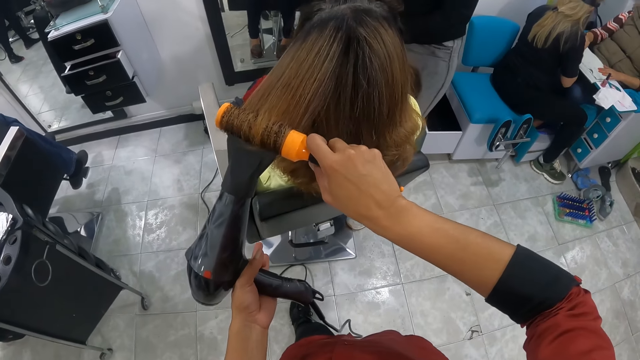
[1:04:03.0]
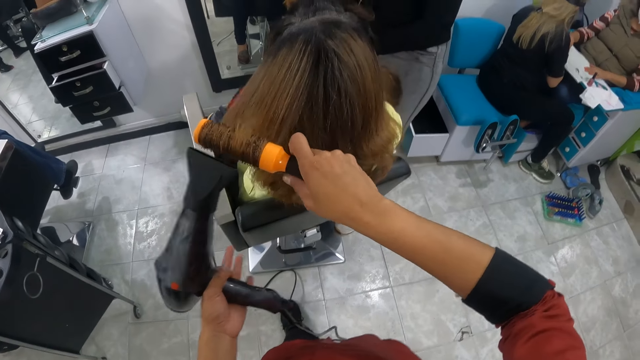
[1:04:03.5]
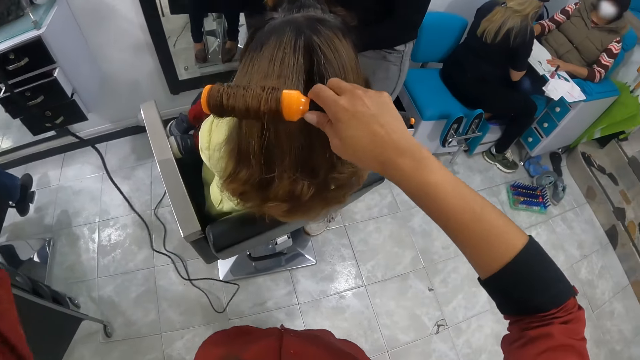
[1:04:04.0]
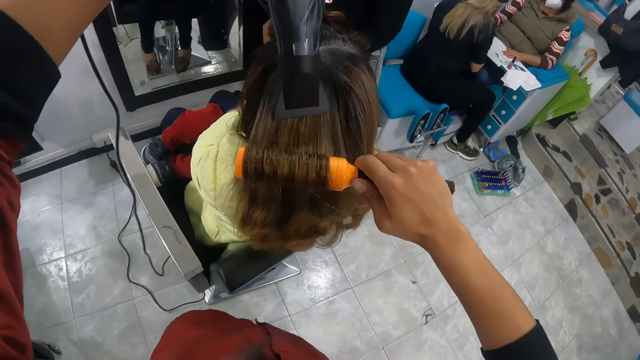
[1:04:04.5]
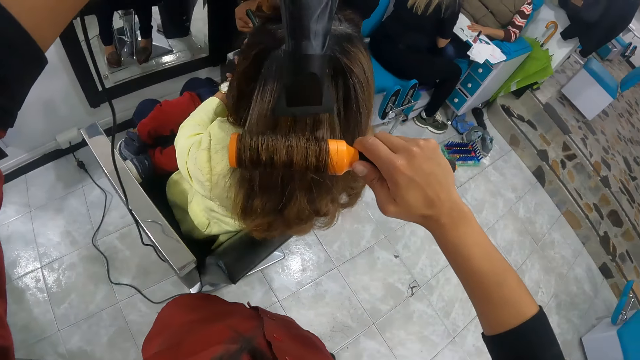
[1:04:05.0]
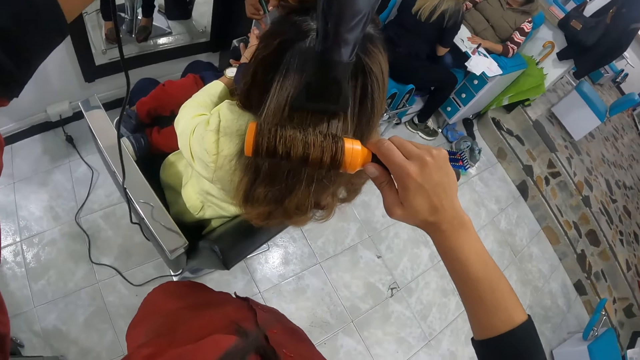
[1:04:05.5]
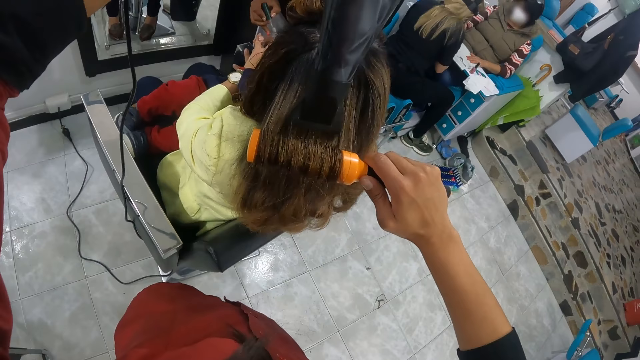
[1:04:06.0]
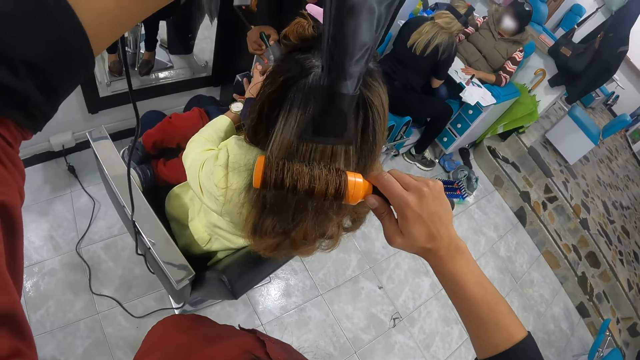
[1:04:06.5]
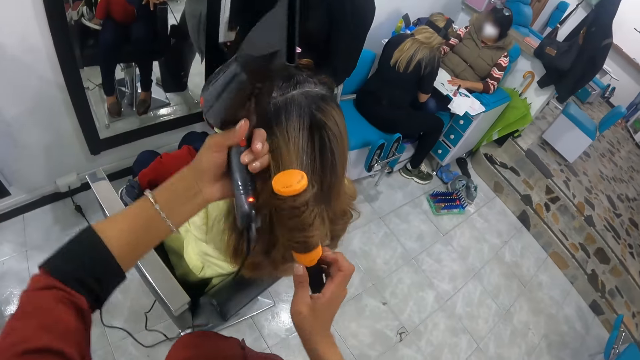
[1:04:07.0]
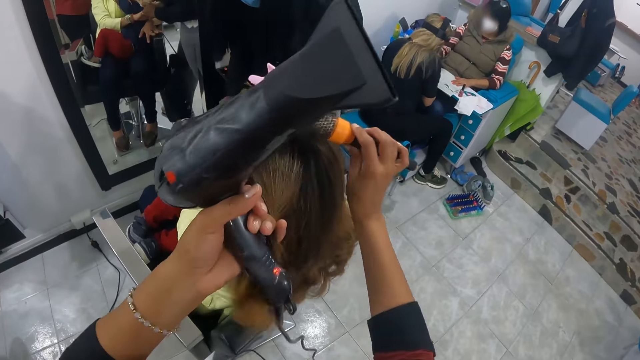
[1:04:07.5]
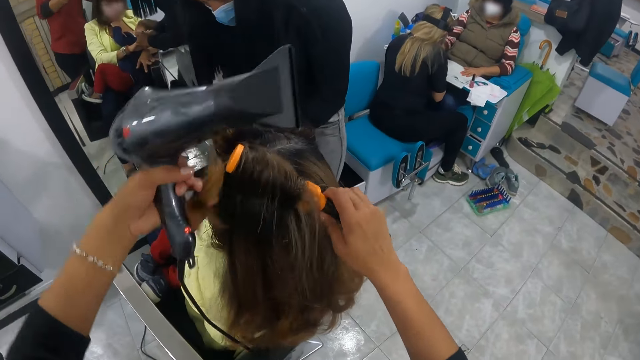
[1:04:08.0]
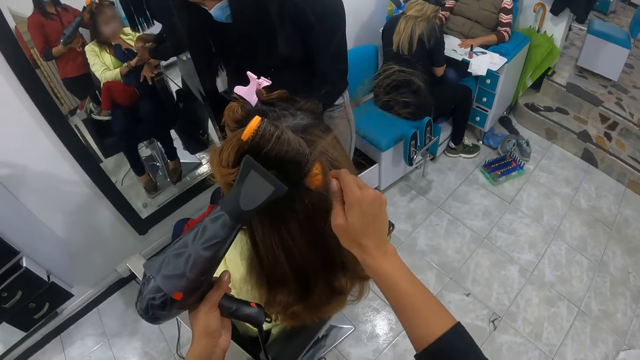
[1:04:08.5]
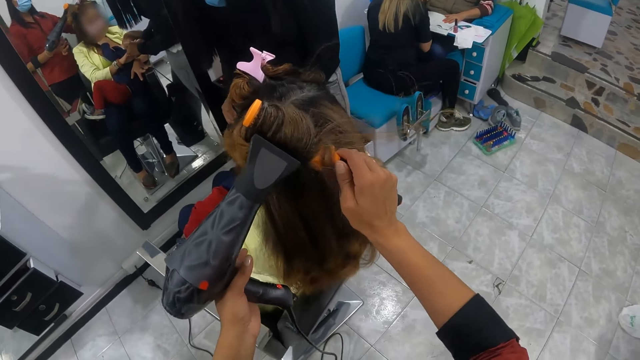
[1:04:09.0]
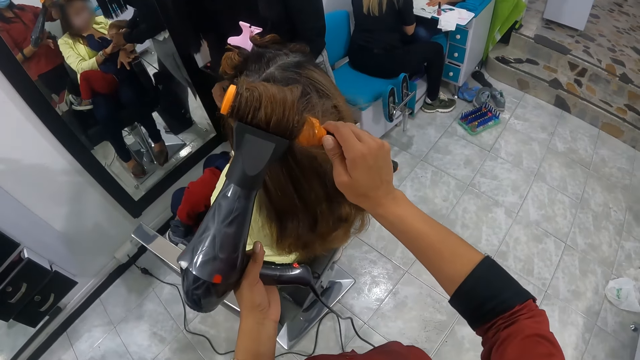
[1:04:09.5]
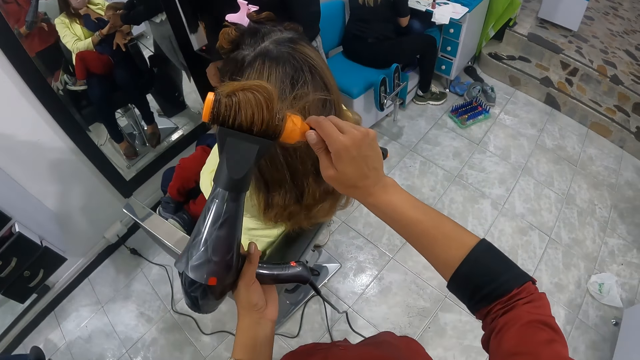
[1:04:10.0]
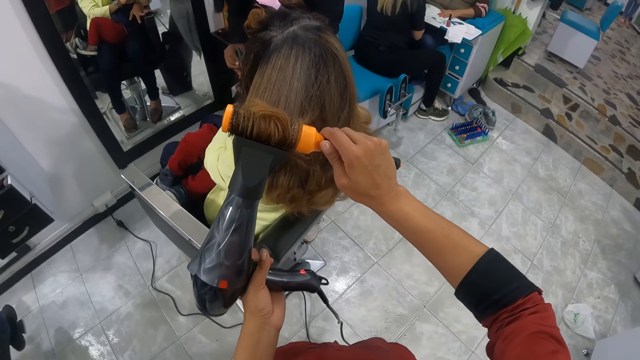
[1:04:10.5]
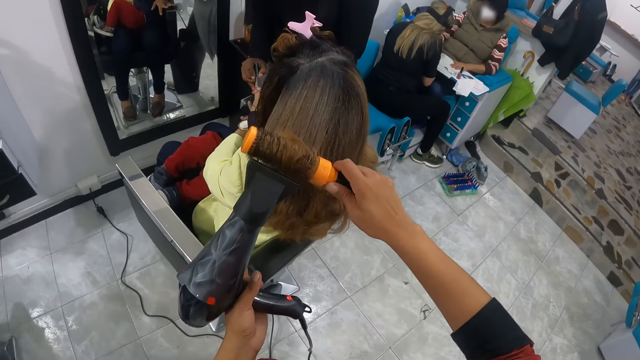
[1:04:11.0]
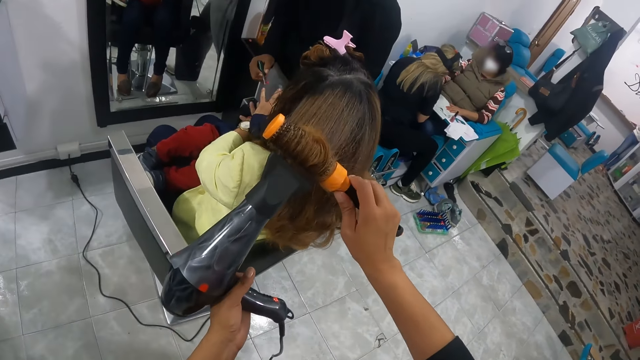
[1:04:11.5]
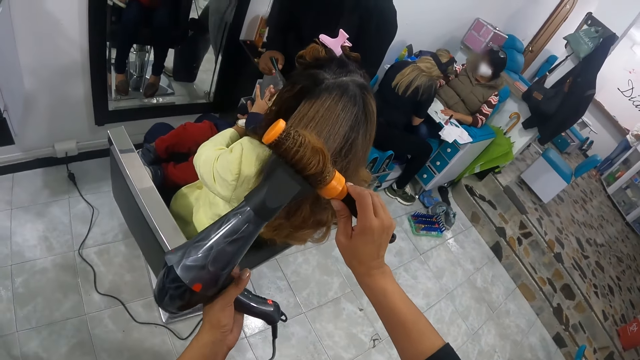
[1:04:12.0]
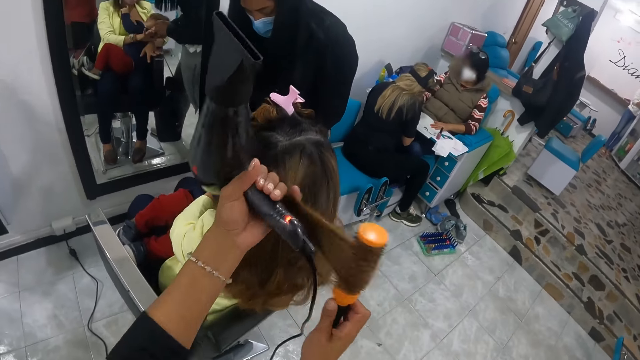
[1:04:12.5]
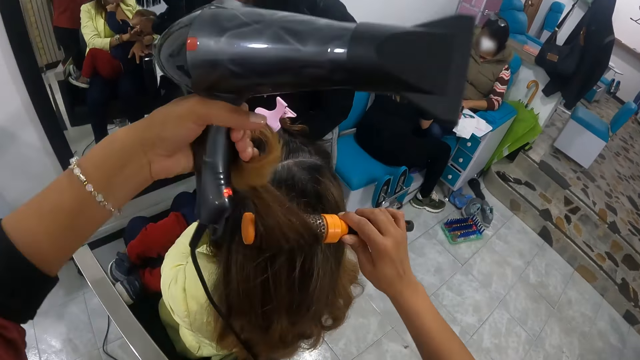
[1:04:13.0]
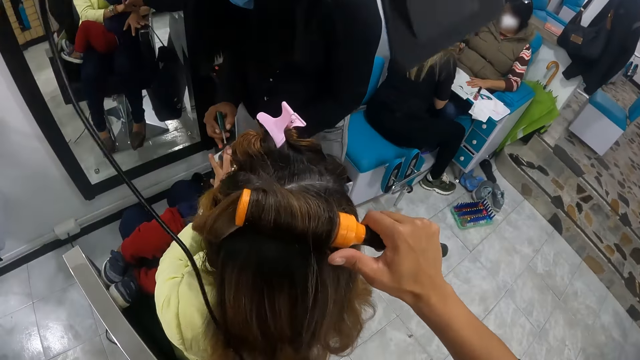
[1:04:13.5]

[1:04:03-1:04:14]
A woman polishes the nails of another woman with a nail polish in her right hand.

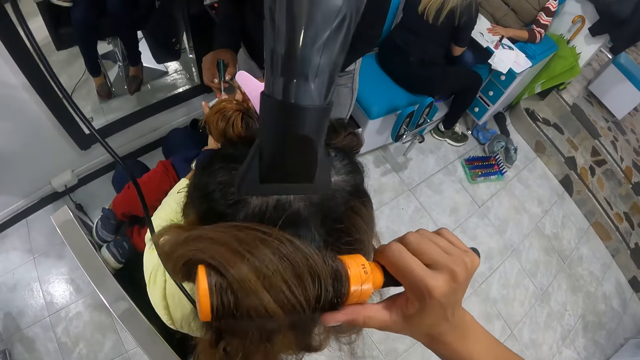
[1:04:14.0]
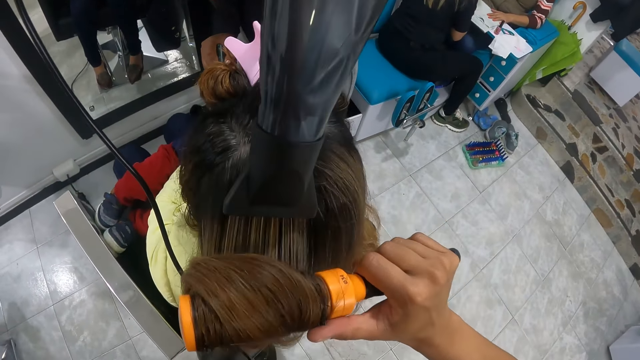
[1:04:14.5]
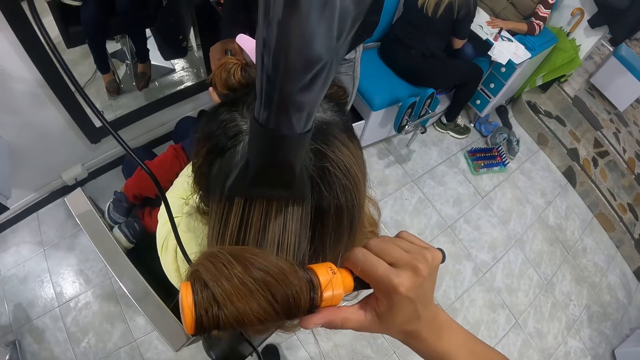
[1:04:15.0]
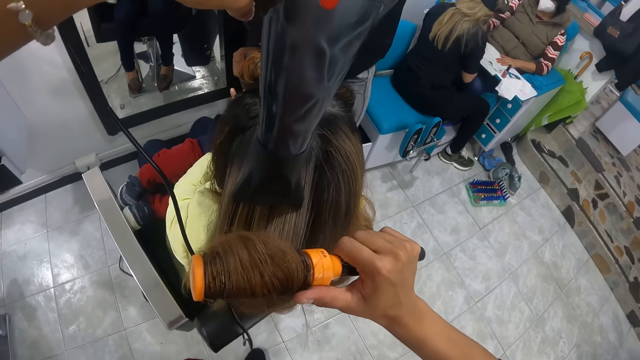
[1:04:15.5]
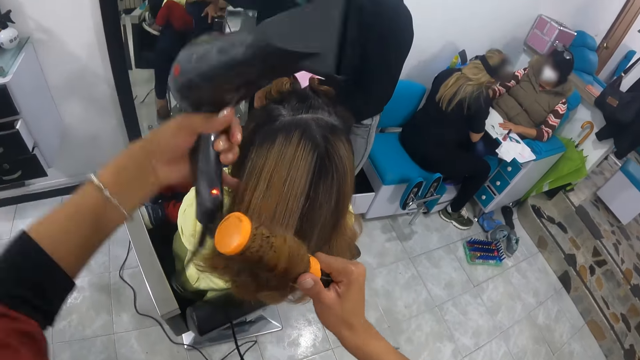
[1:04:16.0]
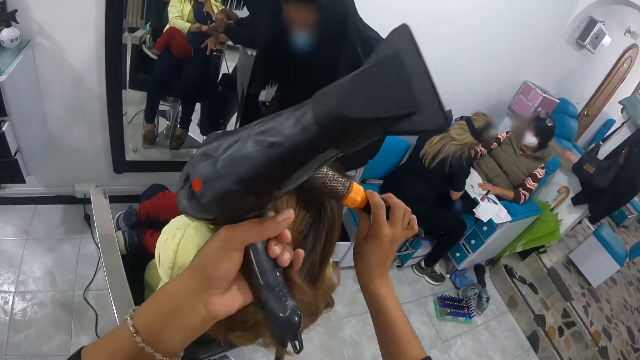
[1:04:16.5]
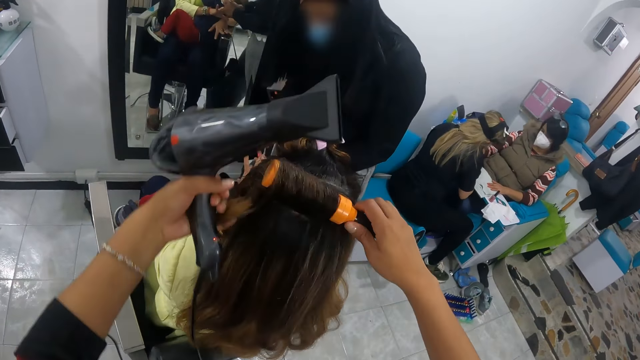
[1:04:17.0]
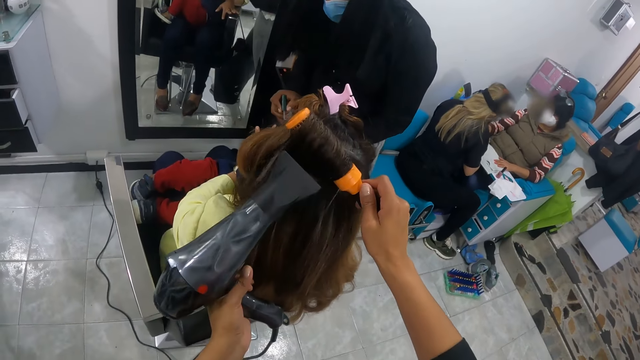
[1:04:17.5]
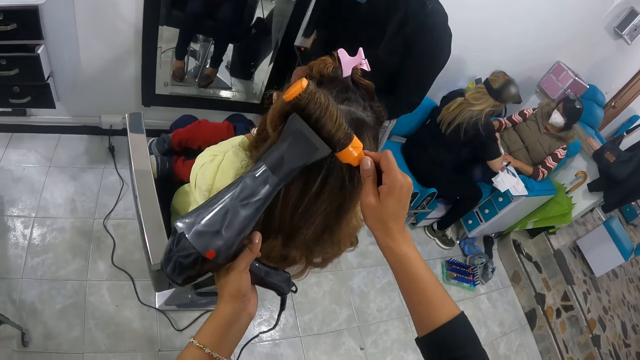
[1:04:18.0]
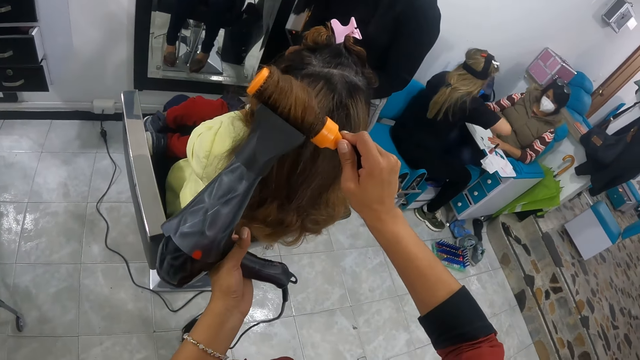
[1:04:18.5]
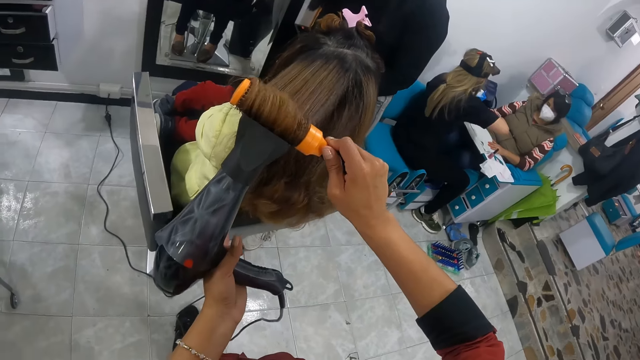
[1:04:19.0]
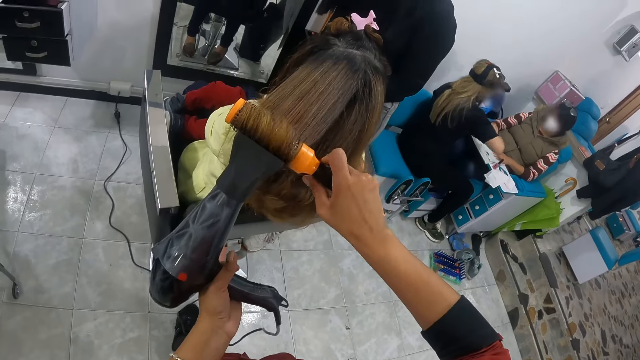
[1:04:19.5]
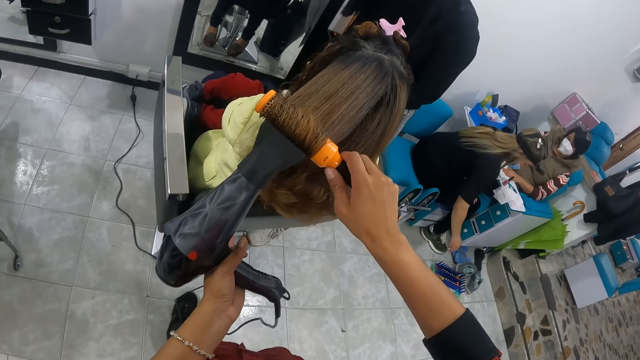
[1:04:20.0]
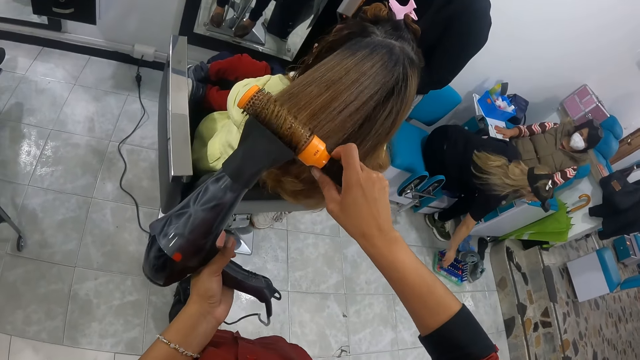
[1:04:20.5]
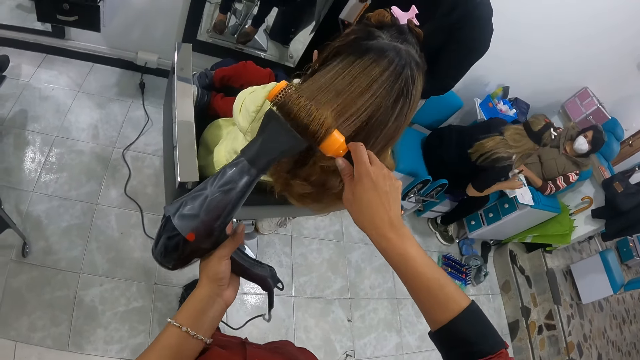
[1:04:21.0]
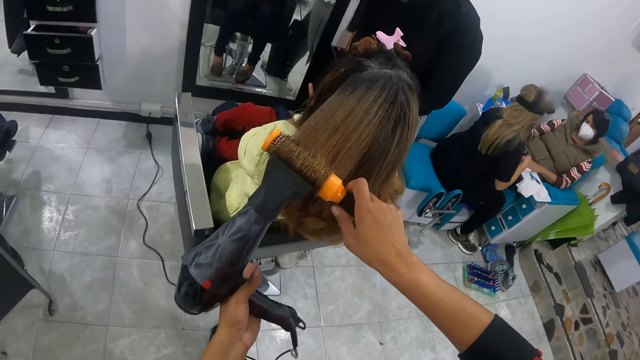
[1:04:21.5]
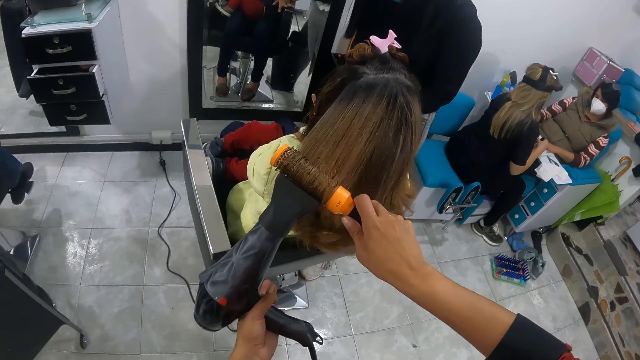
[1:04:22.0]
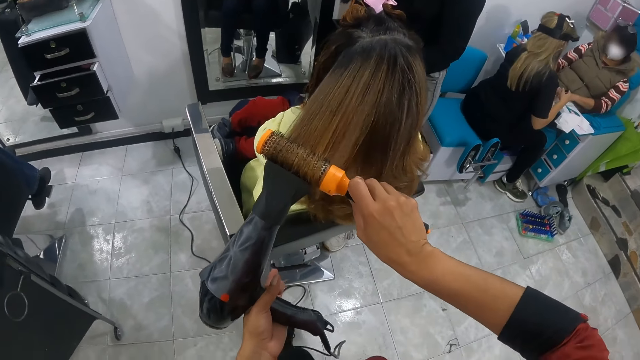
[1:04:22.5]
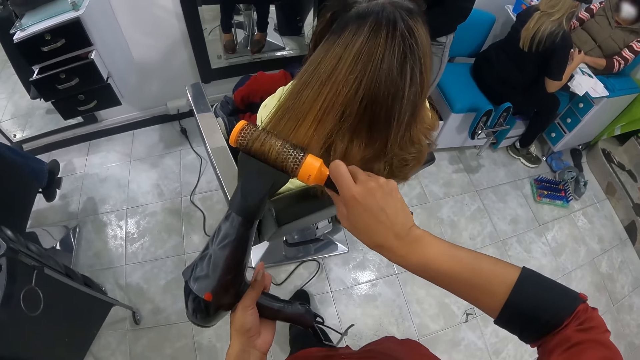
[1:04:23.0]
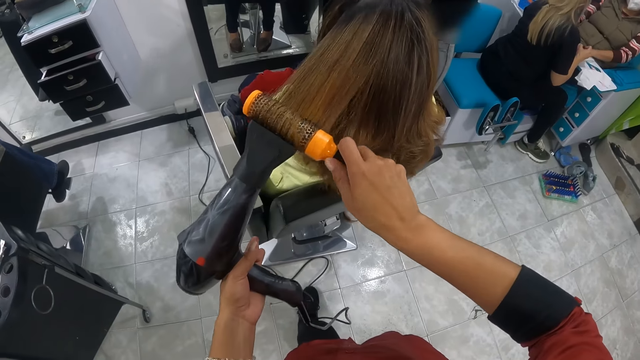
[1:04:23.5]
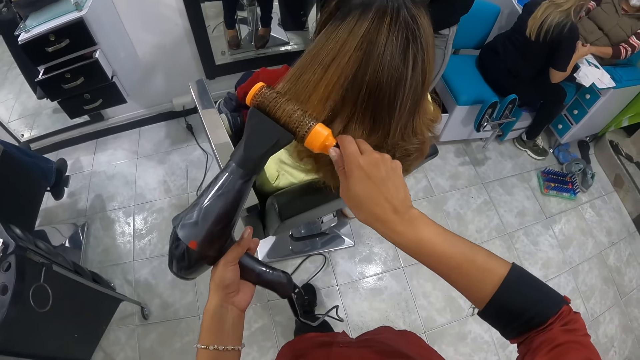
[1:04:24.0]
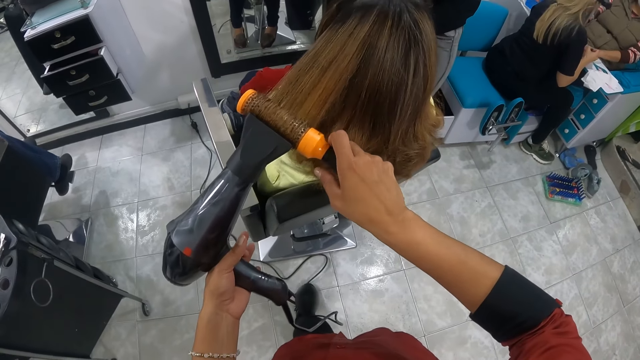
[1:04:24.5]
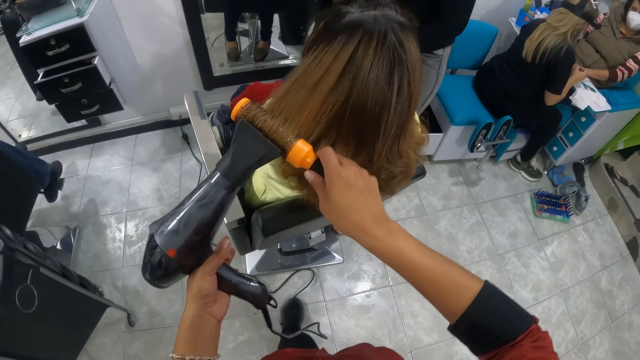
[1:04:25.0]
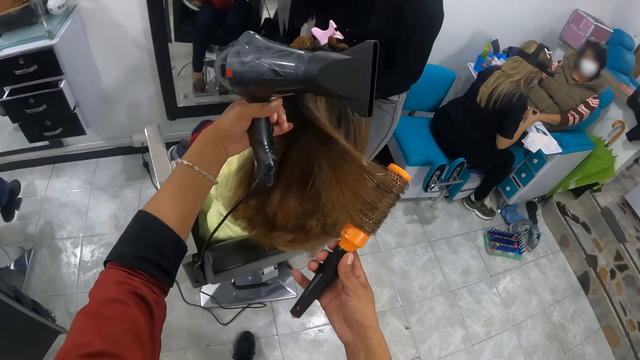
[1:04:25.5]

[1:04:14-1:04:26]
A woman puts something in the makeup bag.
